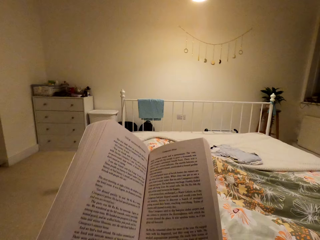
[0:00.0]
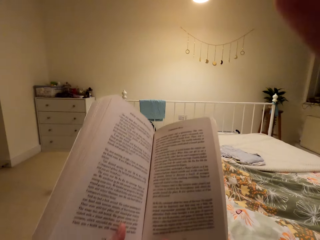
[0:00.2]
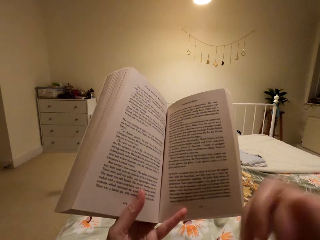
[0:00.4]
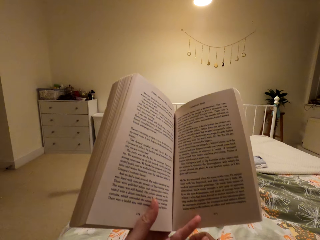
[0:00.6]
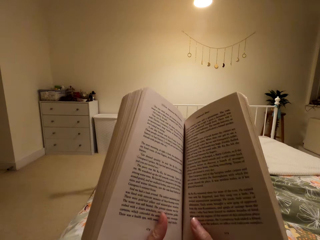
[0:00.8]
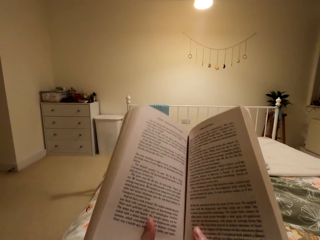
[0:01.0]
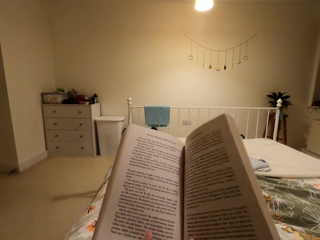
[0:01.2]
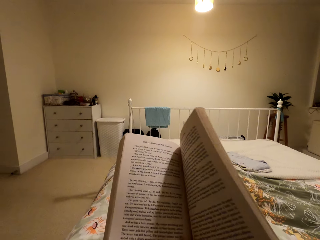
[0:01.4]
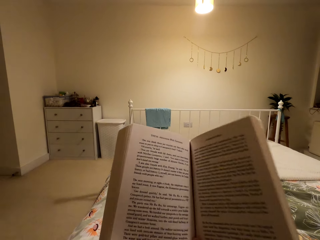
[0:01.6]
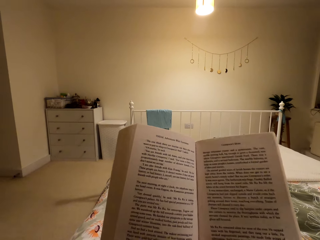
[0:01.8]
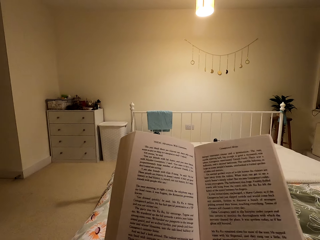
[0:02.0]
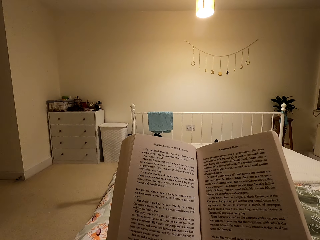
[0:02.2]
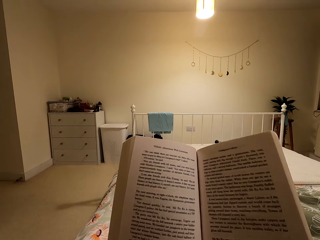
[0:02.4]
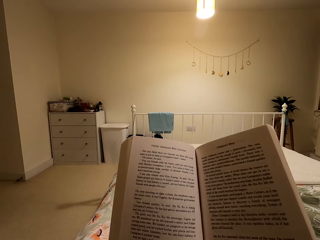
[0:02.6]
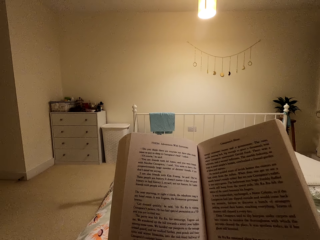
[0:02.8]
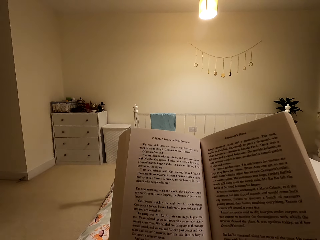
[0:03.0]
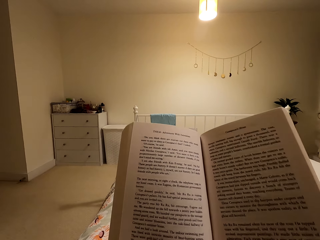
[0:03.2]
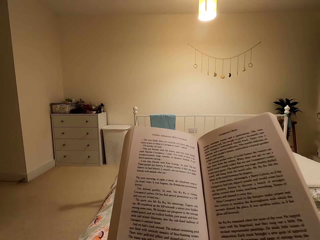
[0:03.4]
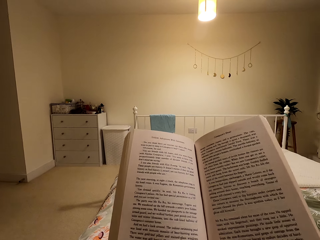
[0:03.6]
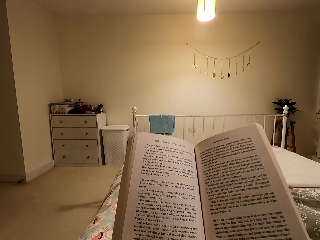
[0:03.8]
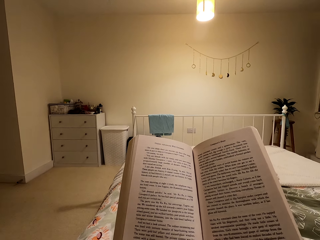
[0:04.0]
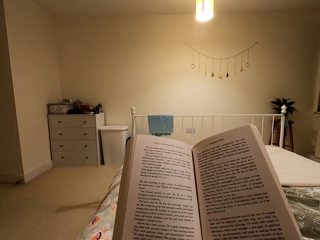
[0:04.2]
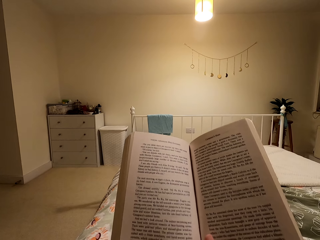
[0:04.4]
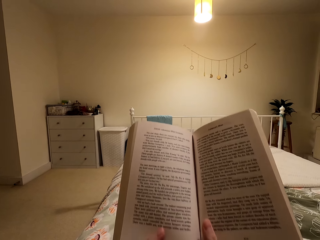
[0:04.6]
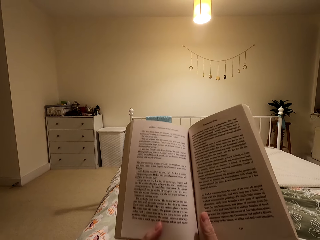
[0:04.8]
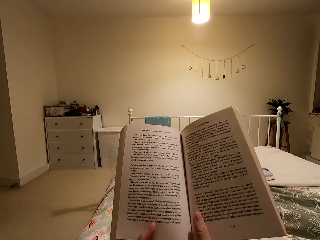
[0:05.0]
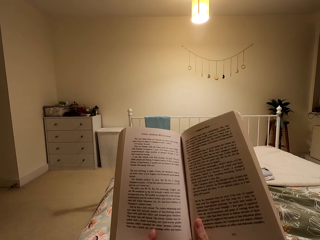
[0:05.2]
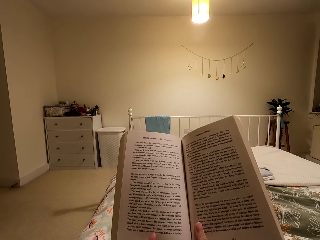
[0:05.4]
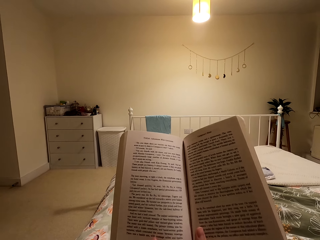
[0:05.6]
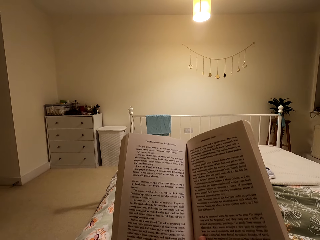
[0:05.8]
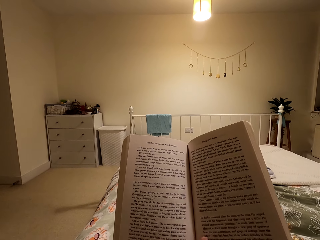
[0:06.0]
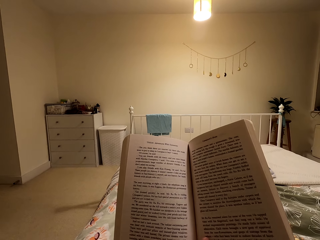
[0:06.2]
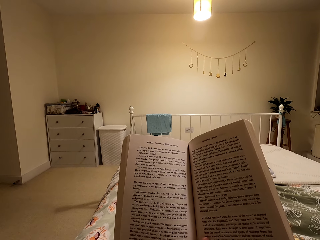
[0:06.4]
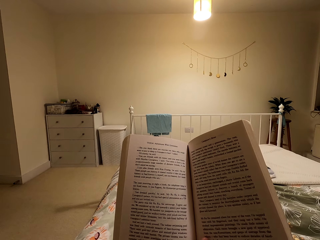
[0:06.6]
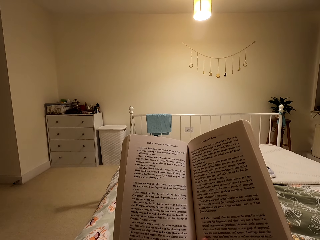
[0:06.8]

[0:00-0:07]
The camera wearer lifts the book. They drop the right hand, hold the book, and read the book.

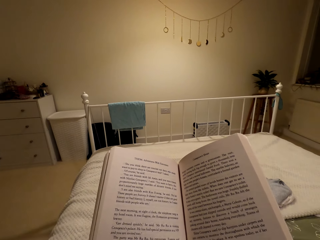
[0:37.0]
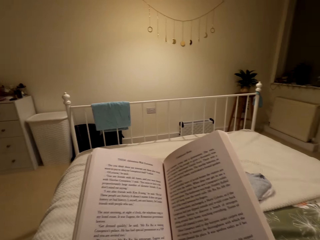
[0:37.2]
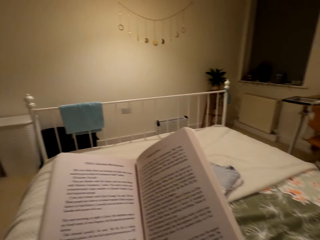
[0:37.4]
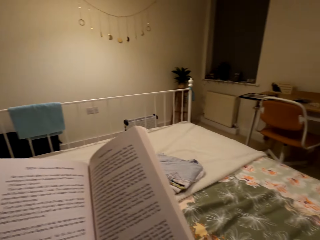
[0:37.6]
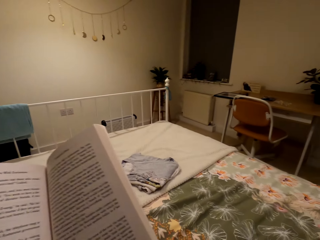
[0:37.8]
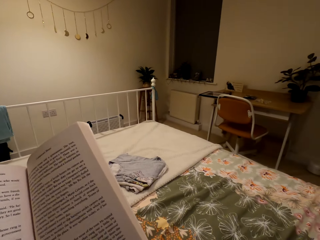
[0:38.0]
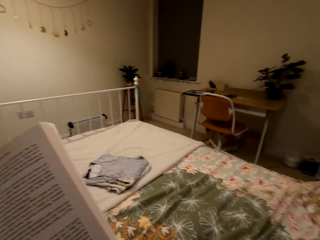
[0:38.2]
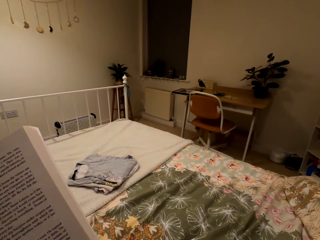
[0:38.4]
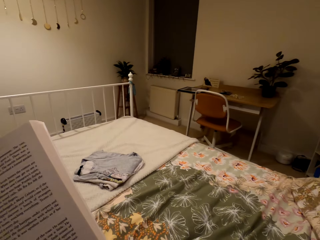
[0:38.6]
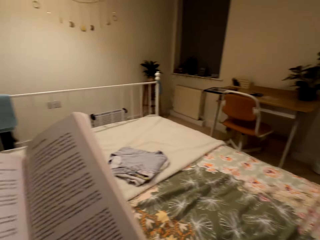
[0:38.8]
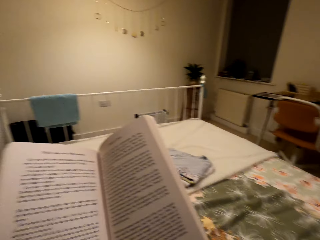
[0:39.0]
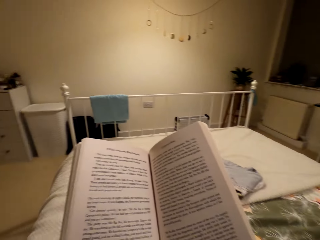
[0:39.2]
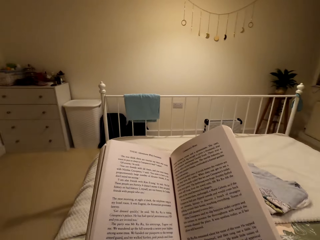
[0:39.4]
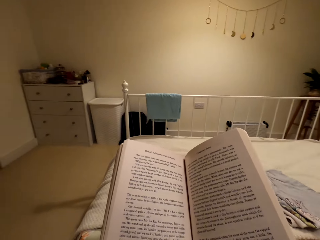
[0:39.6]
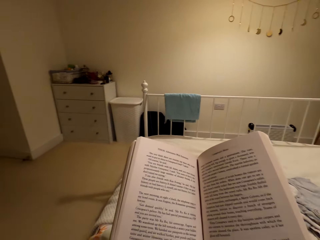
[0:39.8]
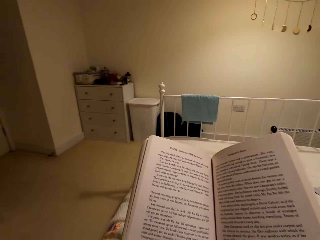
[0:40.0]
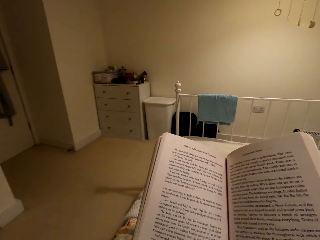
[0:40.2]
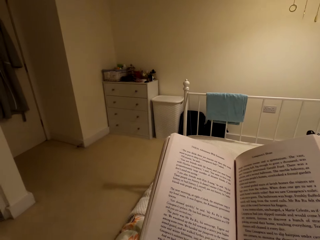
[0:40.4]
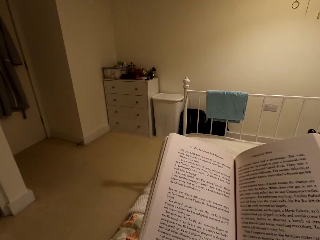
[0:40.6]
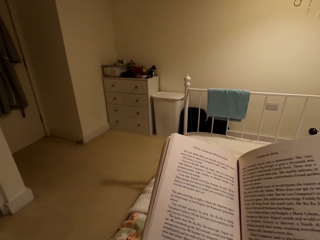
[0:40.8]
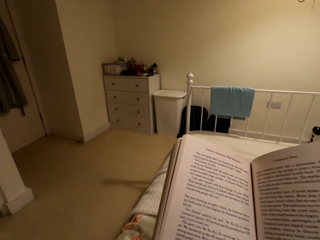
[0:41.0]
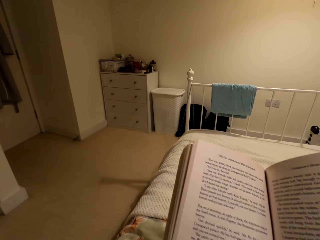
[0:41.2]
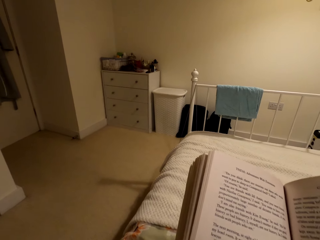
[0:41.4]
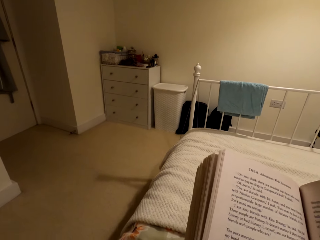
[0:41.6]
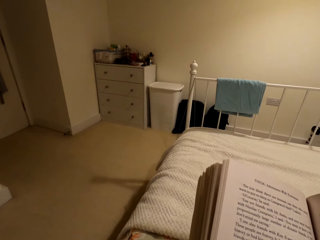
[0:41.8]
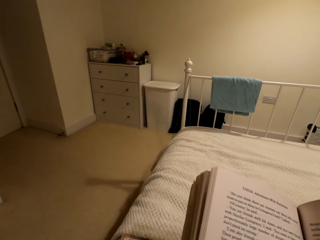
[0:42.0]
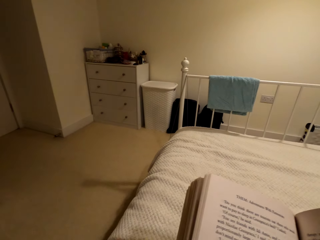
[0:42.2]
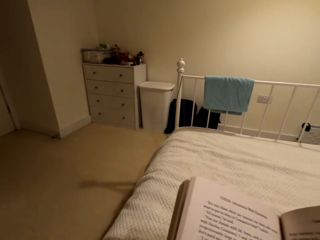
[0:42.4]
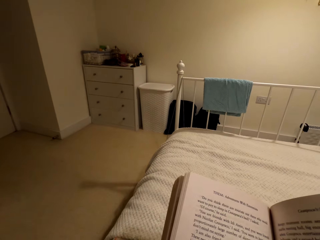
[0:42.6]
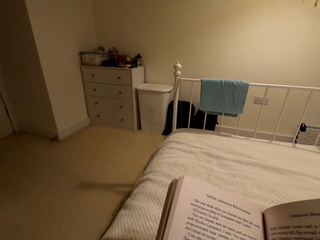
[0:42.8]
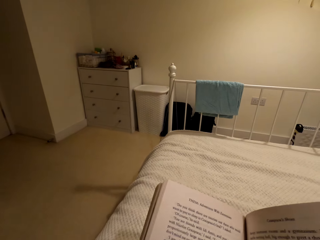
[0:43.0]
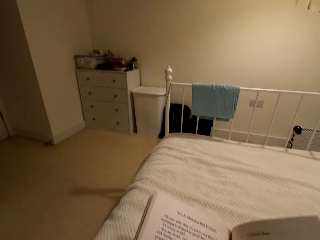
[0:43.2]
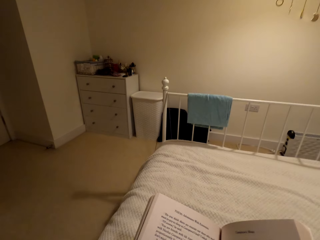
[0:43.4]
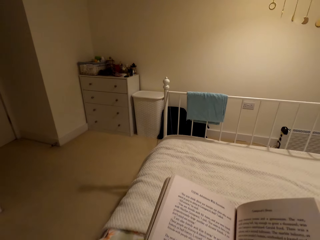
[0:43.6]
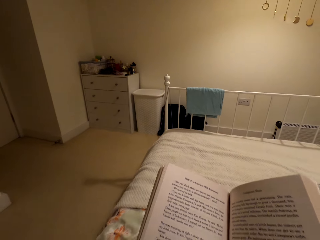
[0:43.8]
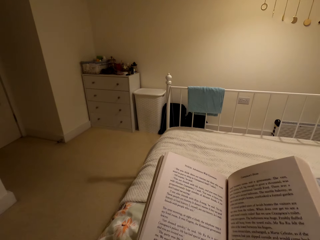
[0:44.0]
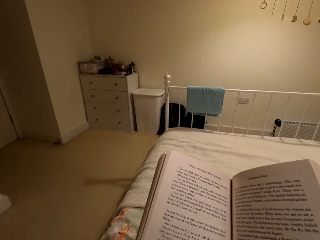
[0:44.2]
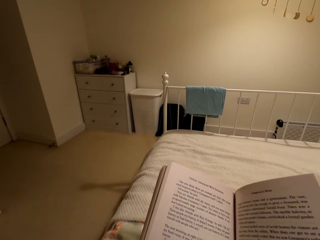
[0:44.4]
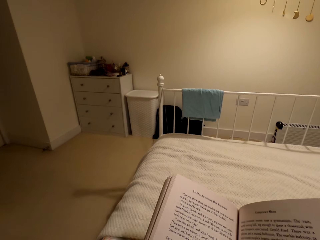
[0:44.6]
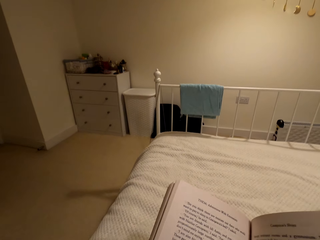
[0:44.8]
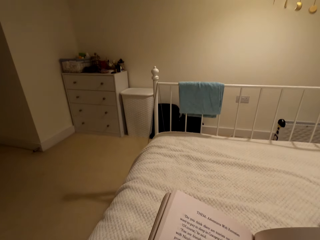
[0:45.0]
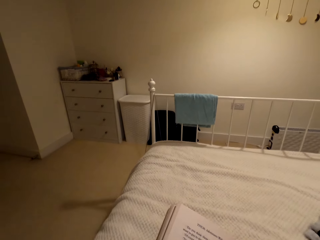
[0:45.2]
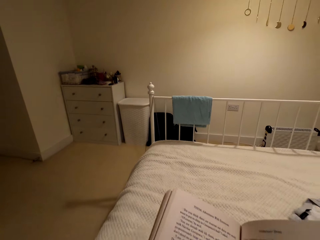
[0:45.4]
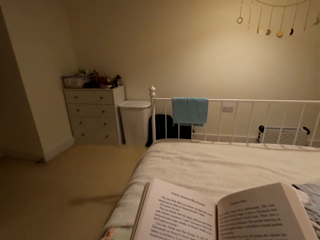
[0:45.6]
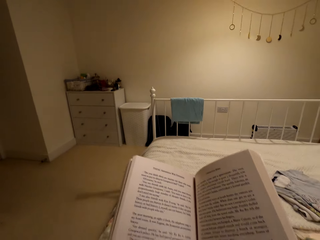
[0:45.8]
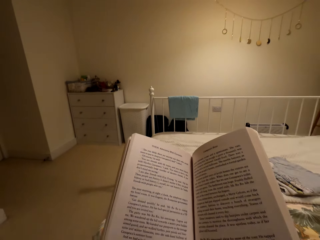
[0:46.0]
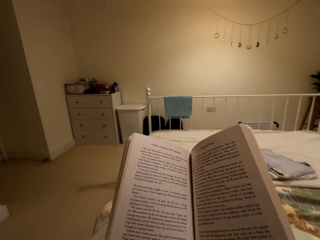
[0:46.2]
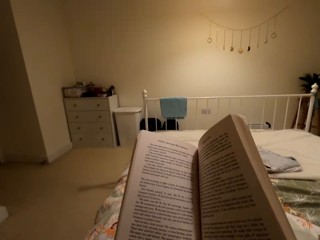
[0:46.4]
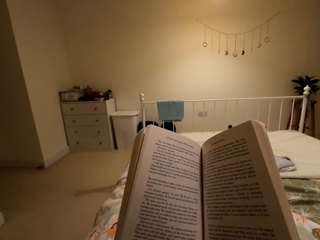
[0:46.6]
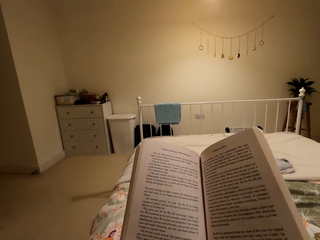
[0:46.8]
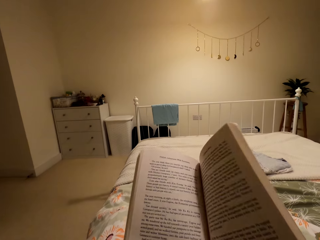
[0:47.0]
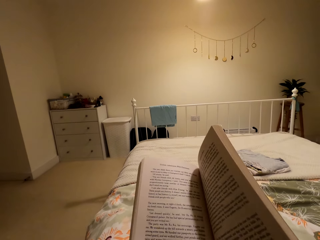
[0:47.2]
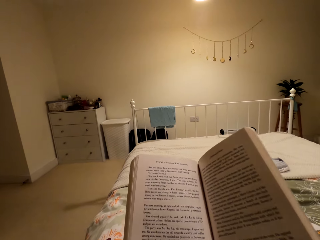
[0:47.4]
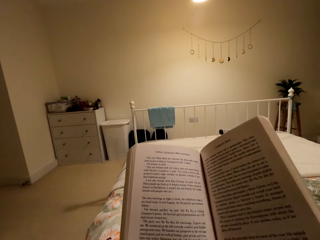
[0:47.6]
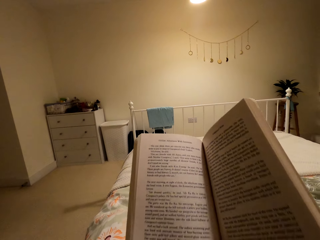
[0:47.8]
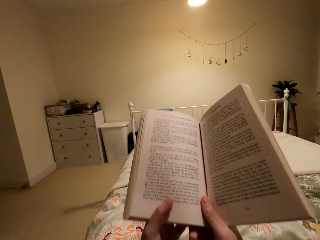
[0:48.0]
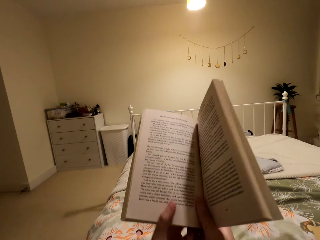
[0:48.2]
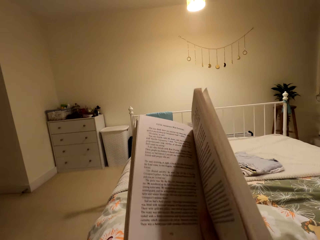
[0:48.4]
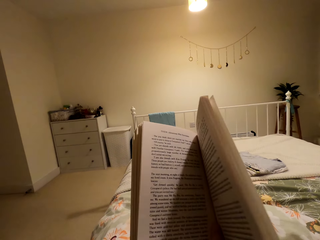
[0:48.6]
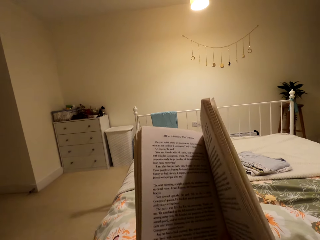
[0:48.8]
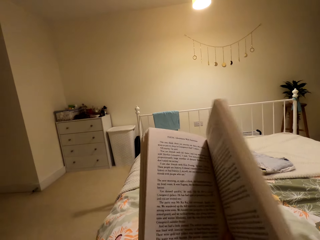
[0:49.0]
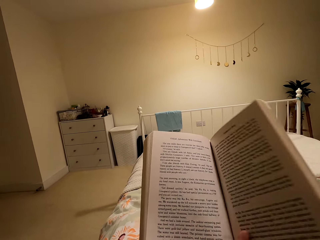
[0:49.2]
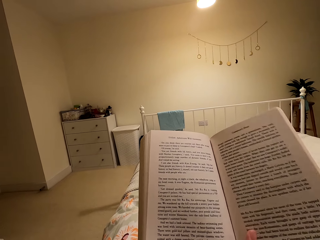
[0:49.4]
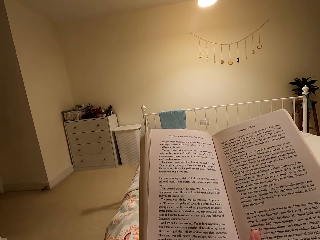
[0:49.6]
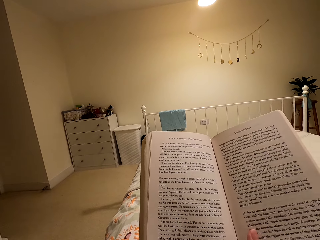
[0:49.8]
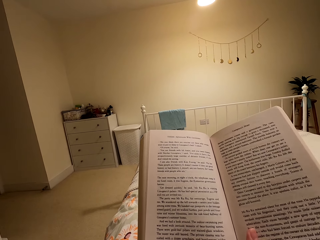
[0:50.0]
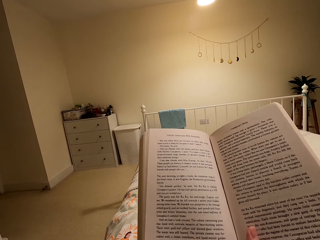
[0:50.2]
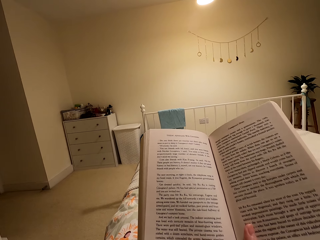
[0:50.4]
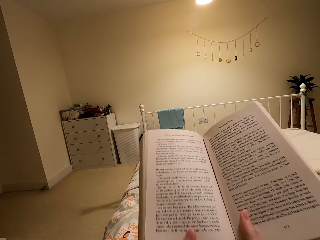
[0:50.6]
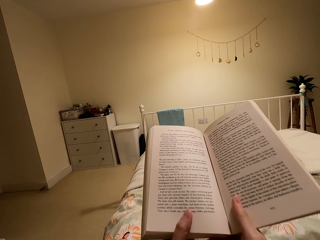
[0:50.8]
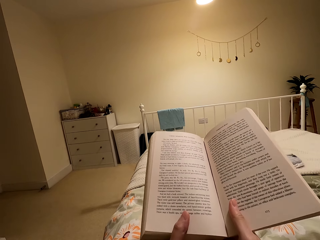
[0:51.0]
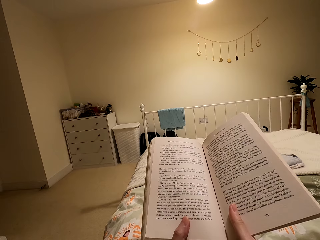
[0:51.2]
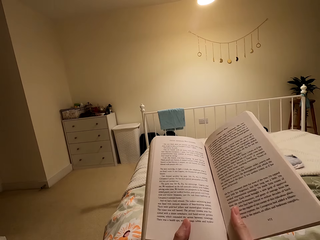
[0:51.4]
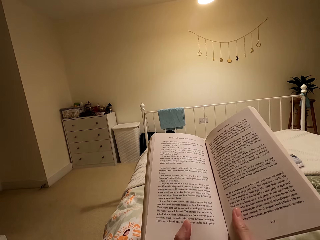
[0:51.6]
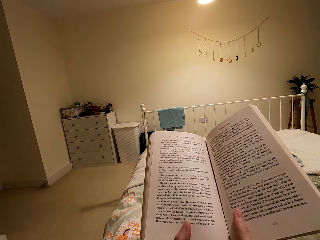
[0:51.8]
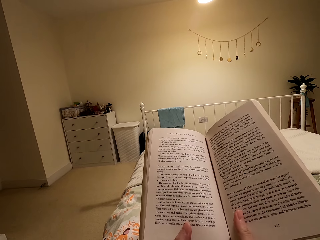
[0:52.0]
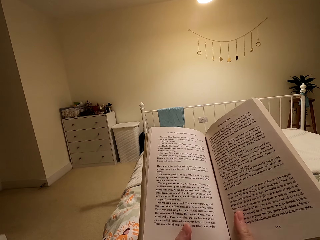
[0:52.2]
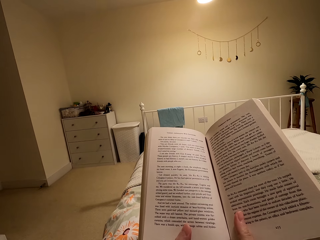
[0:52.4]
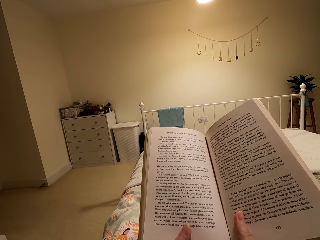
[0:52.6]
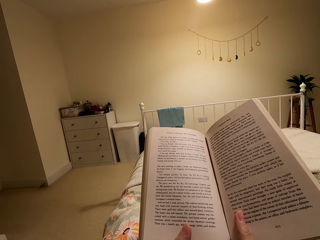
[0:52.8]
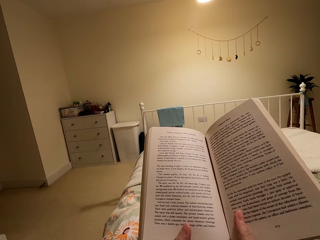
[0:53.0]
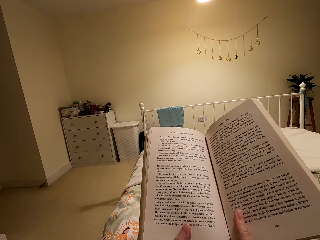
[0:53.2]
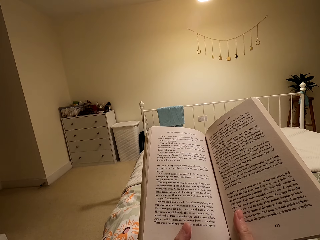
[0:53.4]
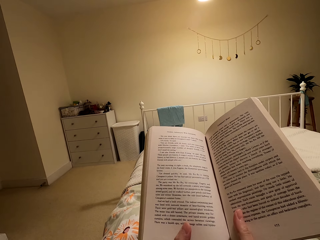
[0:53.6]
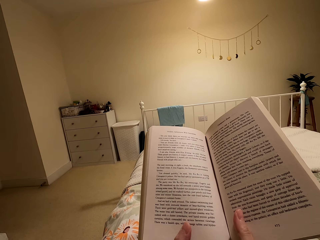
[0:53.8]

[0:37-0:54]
The camera wearer looks around. They read the book, move the book, read the book, lift the book, and read the book.
